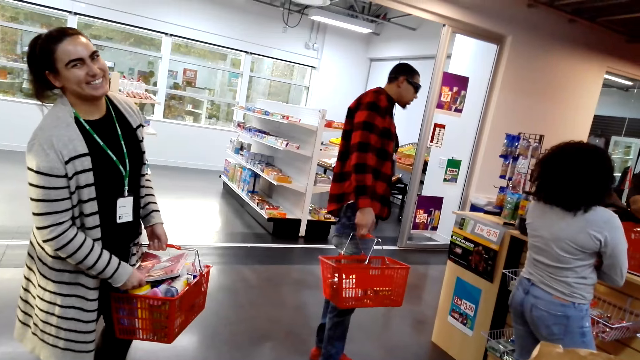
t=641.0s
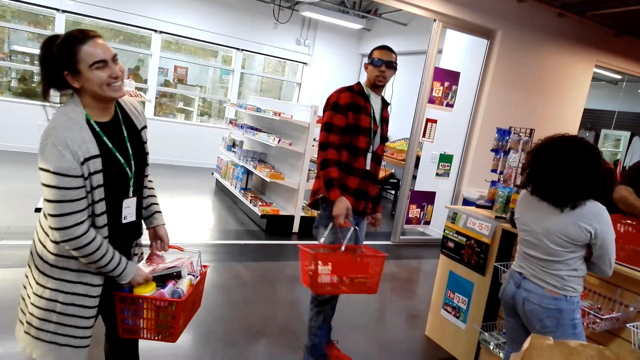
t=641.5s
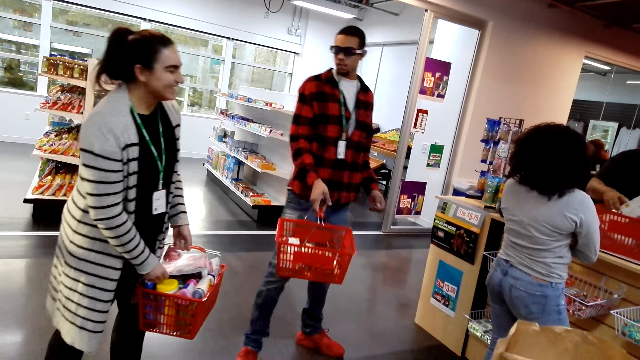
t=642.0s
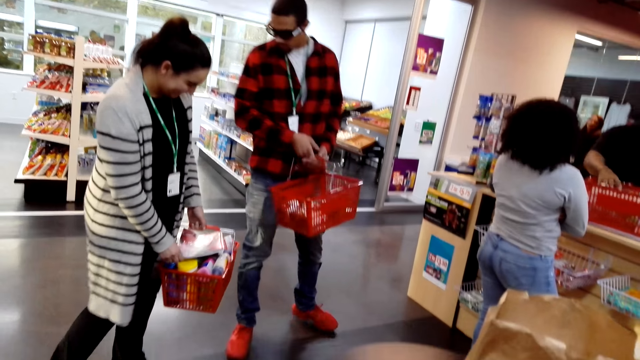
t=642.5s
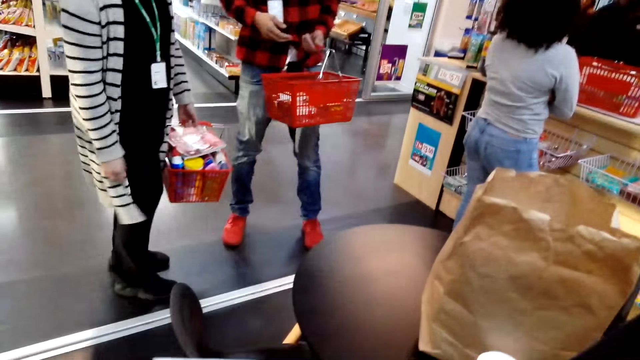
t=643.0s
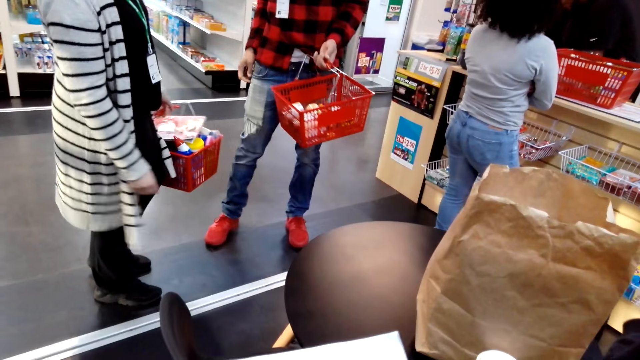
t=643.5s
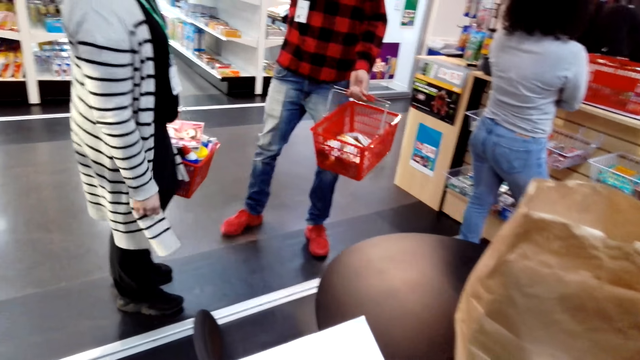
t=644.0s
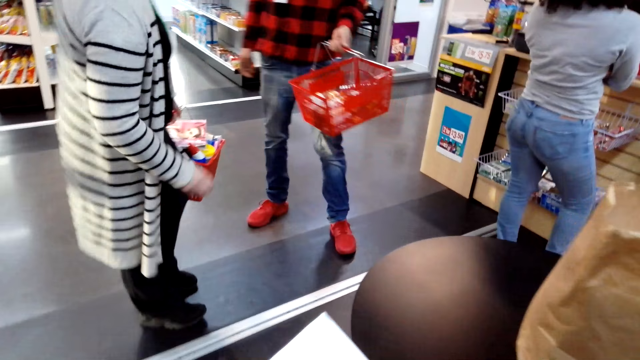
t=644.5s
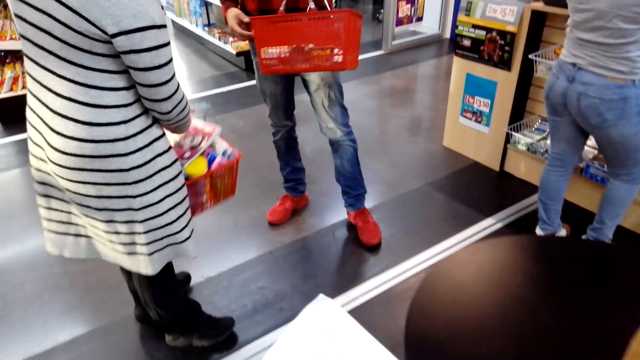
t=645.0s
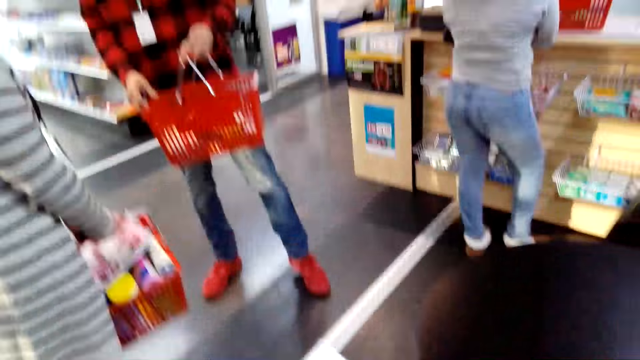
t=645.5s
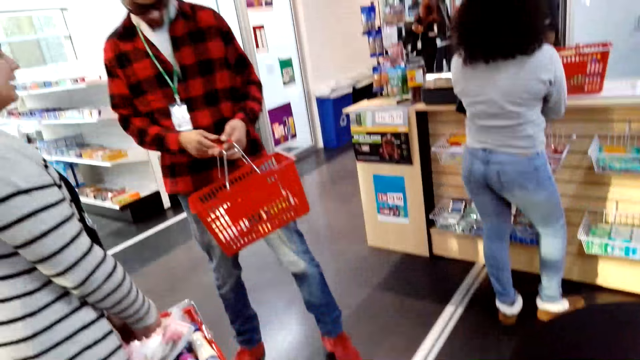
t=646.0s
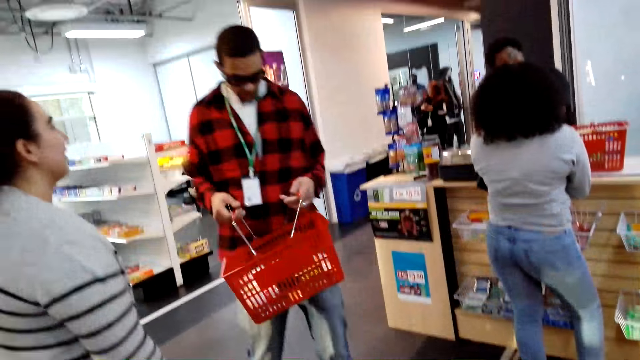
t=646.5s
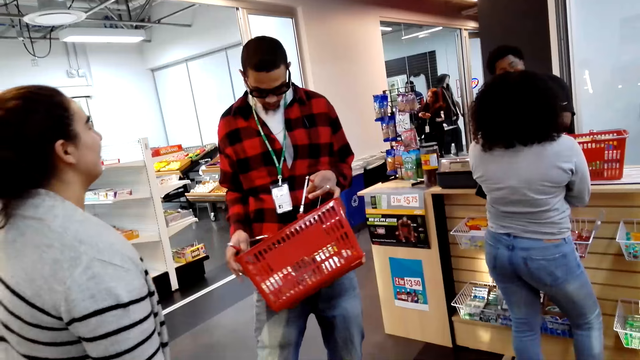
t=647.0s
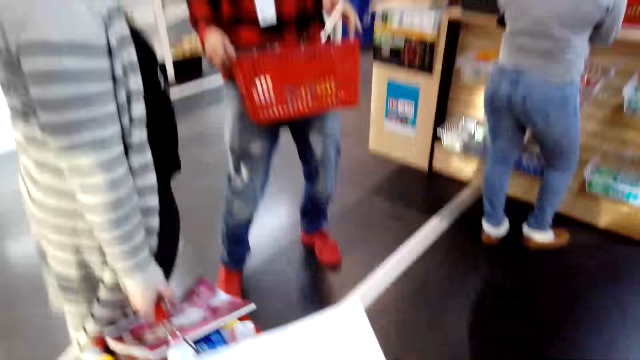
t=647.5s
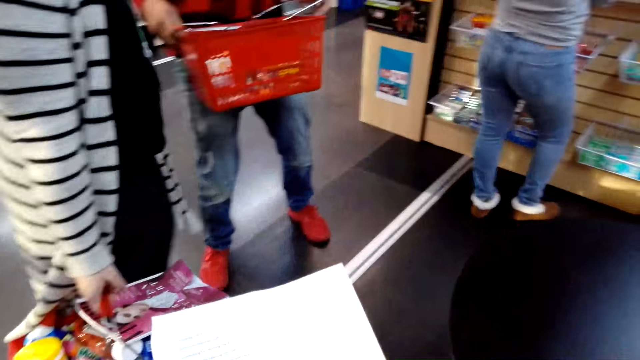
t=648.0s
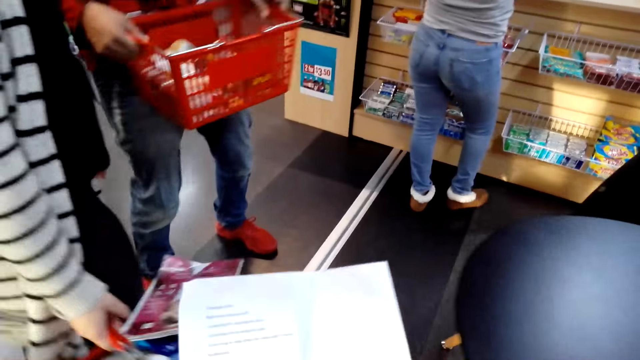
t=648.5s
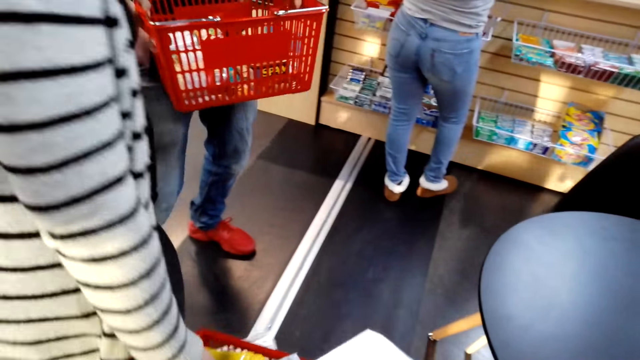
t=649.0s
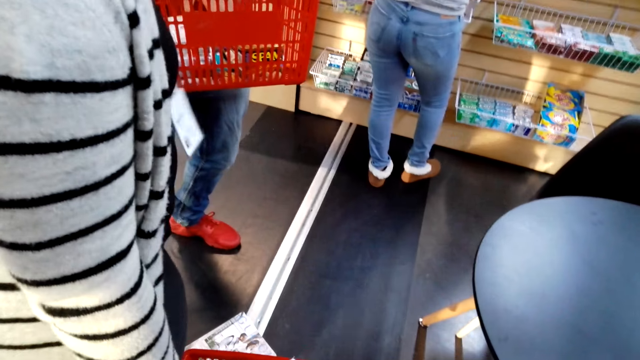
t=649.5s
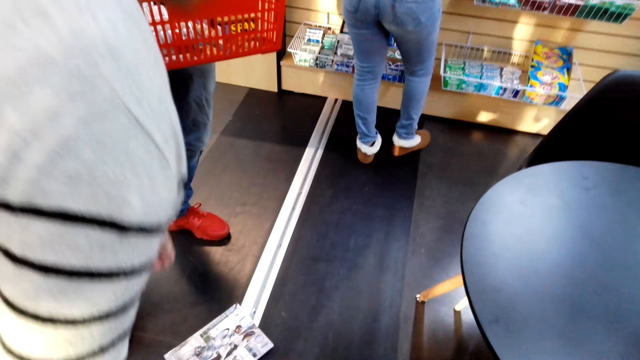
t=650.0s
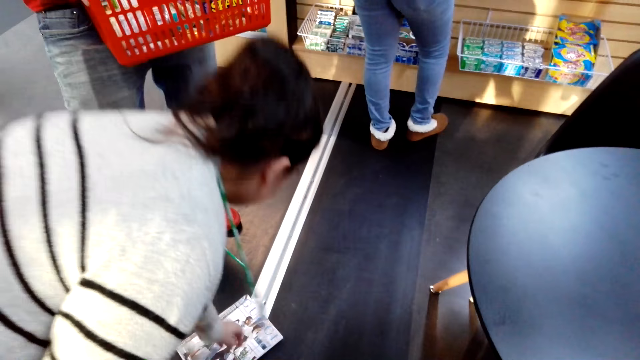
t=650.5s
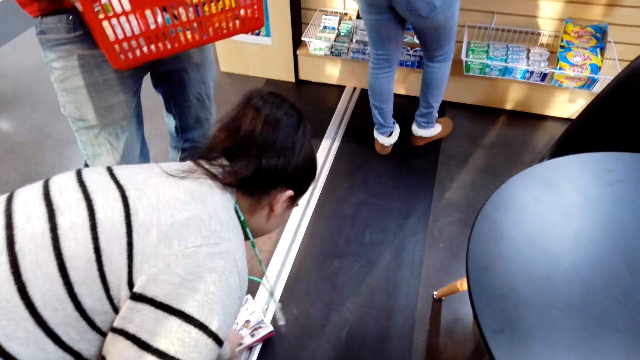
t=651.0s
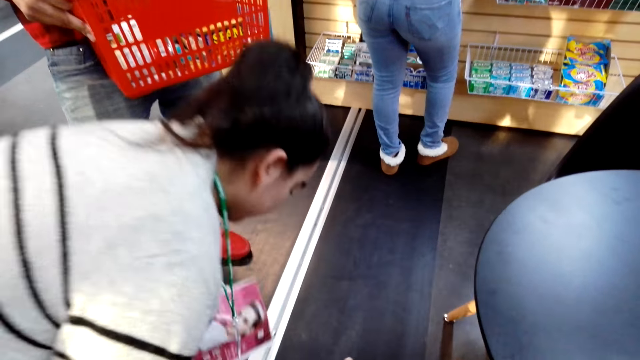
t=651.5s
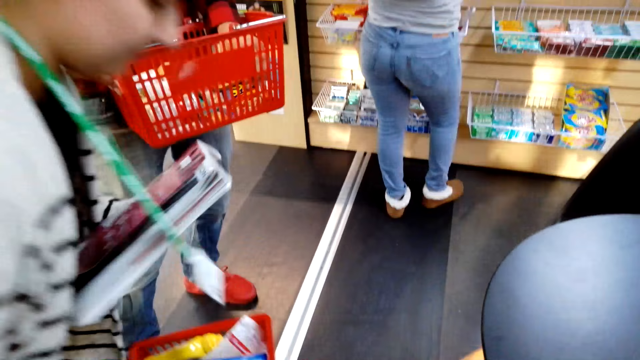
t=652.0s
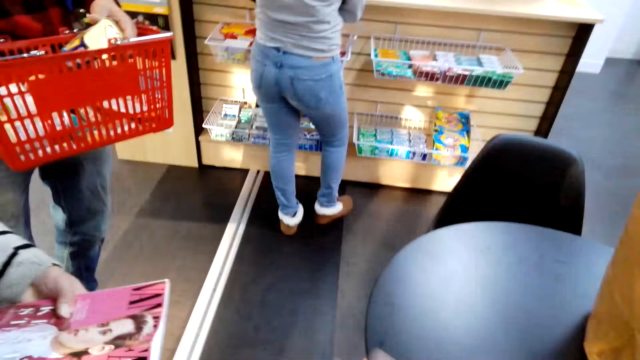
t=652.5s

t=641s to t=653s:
The camera wearer holds a paper. They look around. They read the shopping list. A person takes a magazine from the shopping courier.

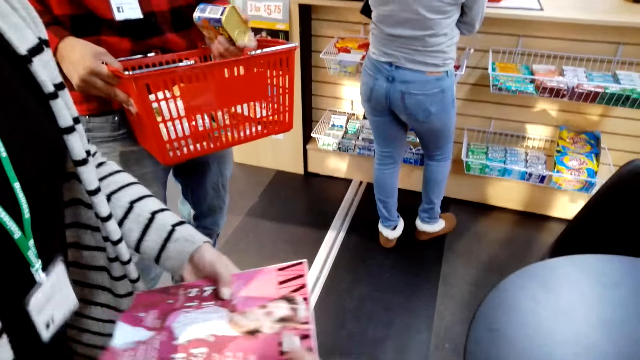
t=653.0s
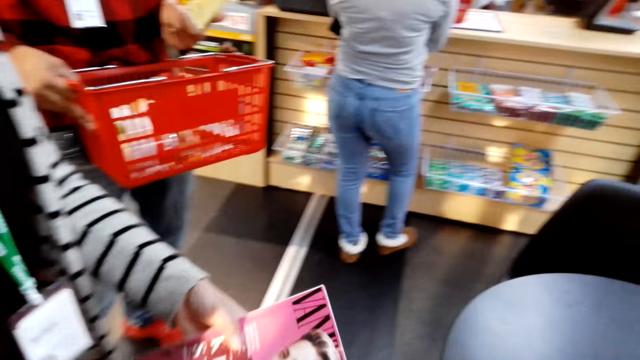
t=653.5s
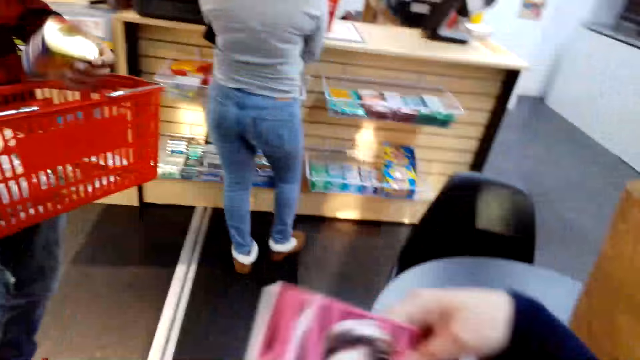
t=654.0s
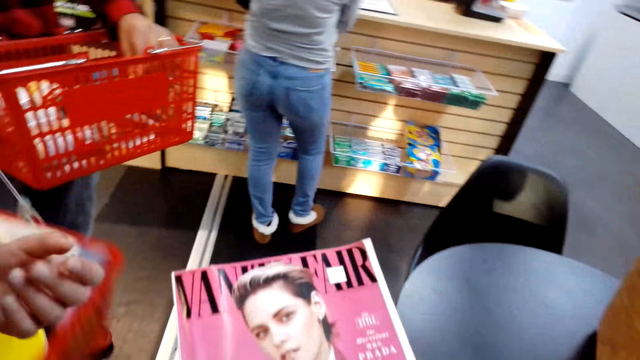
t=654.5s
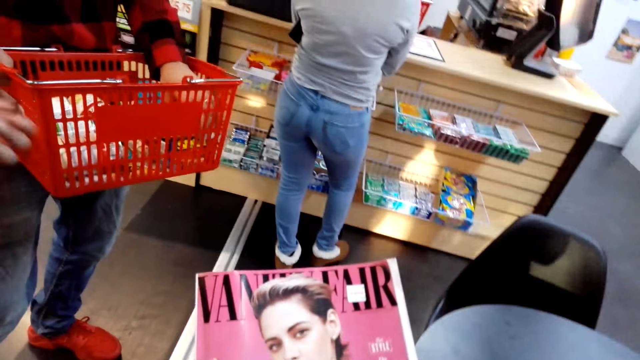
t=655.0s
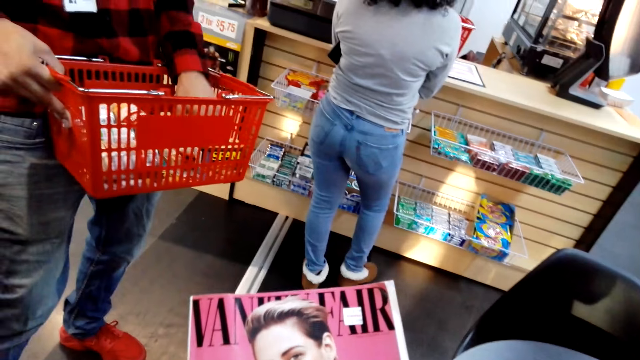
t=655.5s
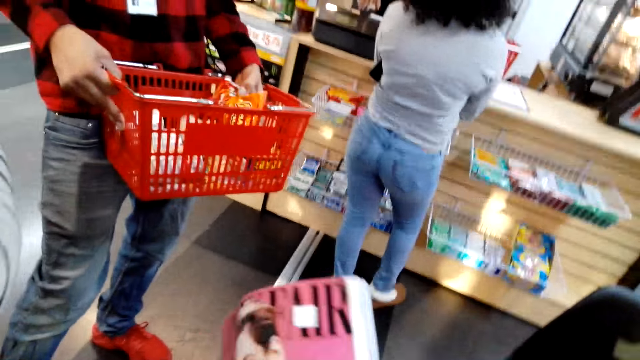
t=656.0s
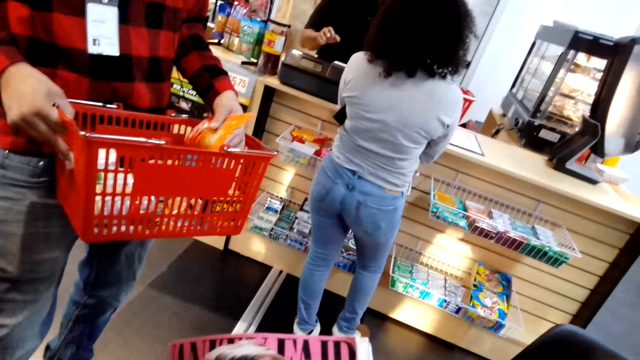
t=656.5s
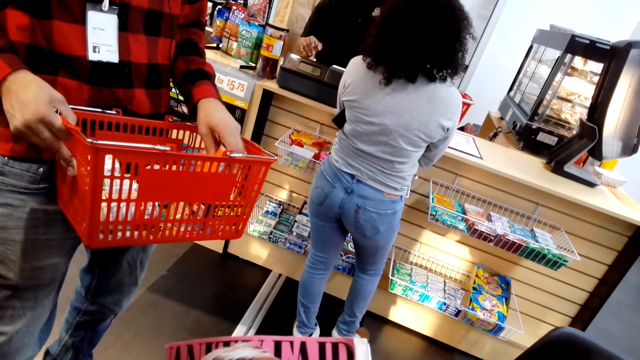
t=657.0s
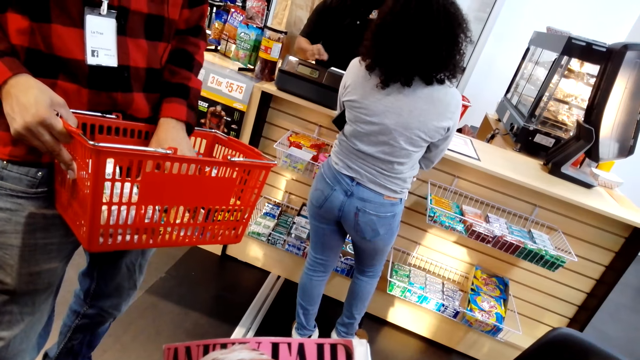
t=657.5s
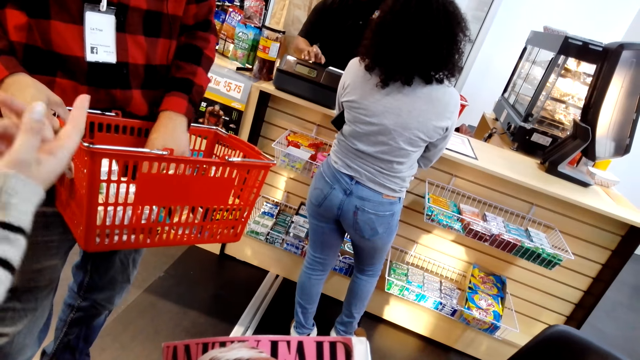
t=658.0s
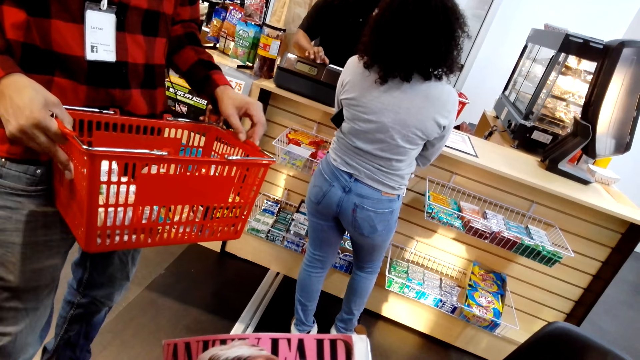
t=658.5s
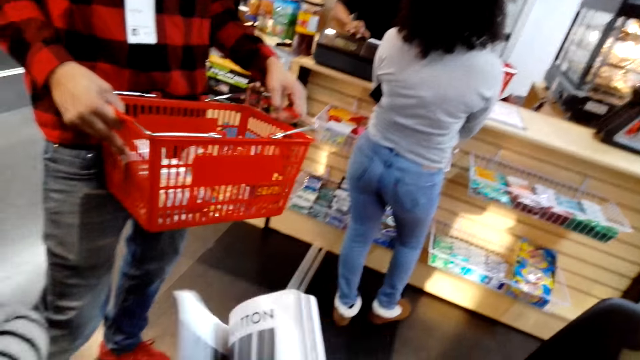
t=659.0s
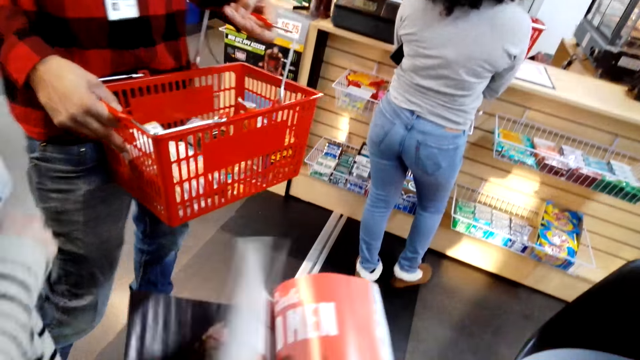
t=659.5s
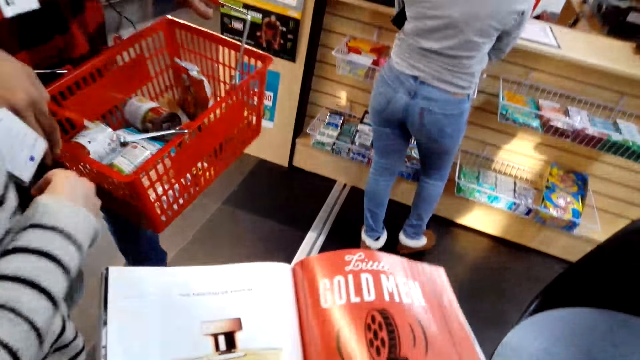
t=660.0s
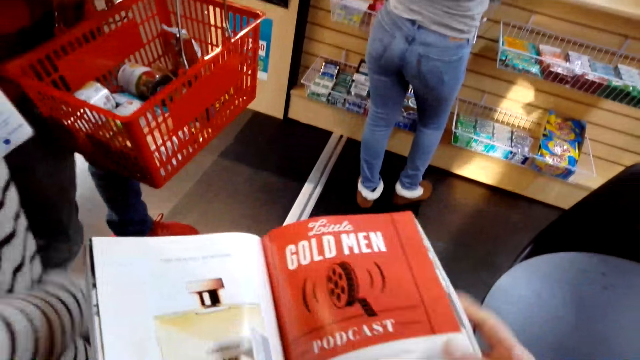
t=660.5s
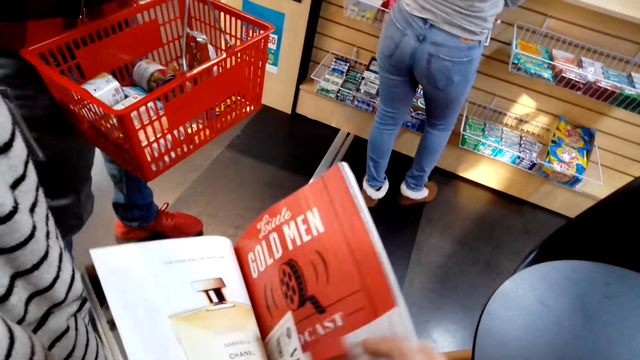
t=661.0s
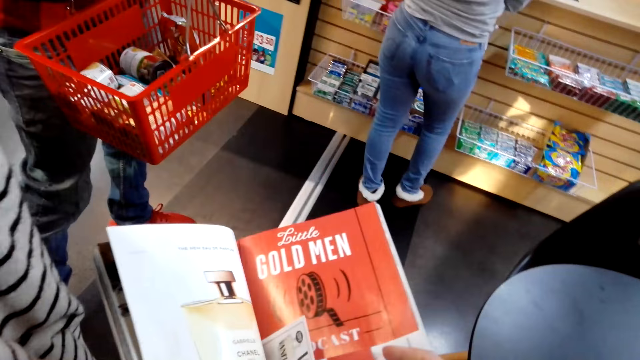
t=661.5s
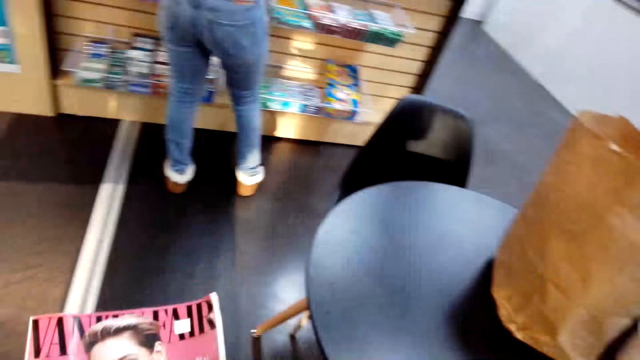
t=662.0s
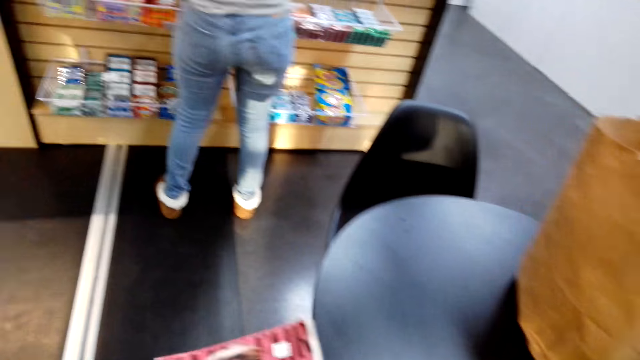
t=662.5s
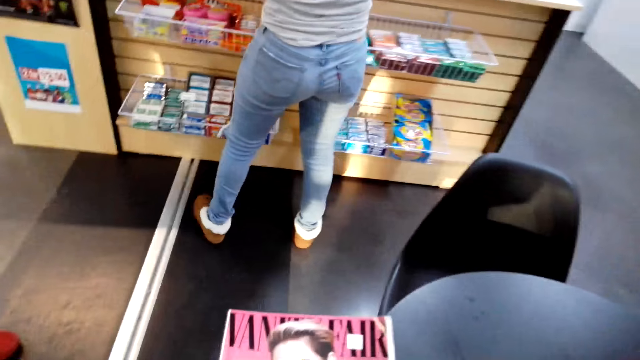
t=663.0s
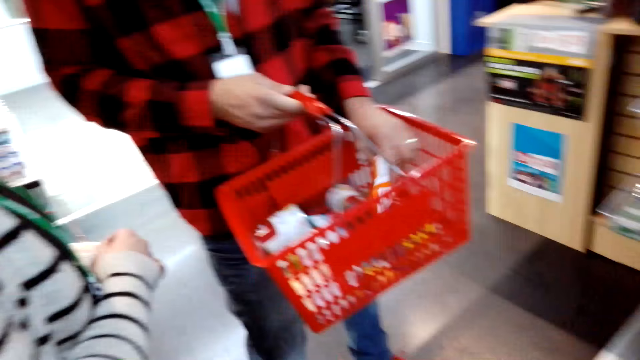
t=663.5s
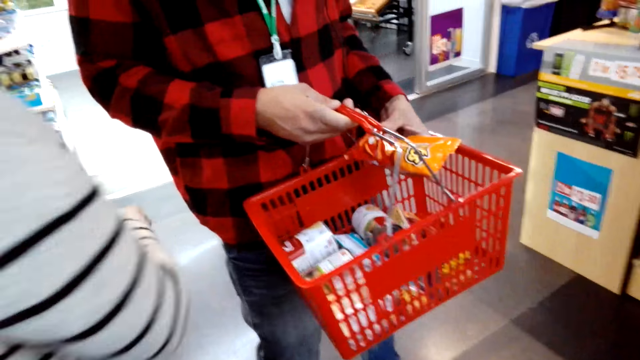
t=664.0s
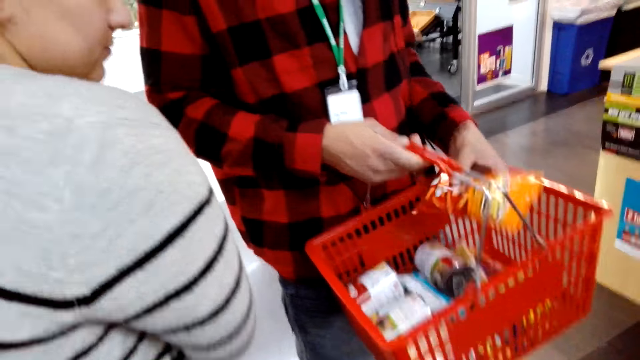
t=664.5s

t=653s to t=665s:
The camera wearer interacts with a person. They take the magazine or book from the person. They stare at the book. They open the book. They interact with the person. They read the magazine. They close the book. They look around.
